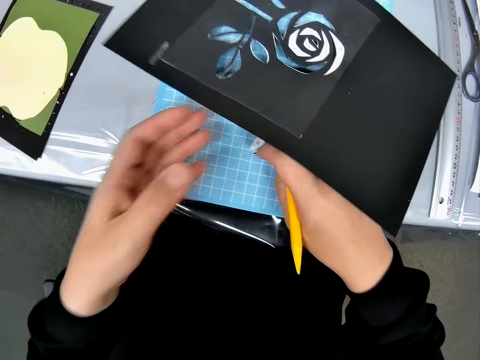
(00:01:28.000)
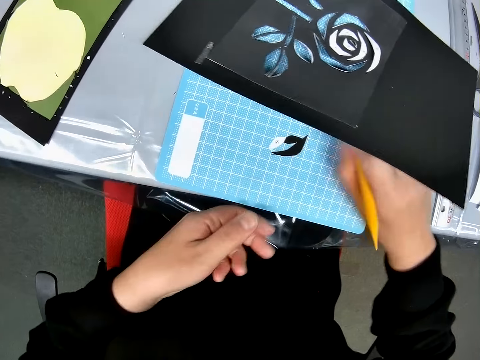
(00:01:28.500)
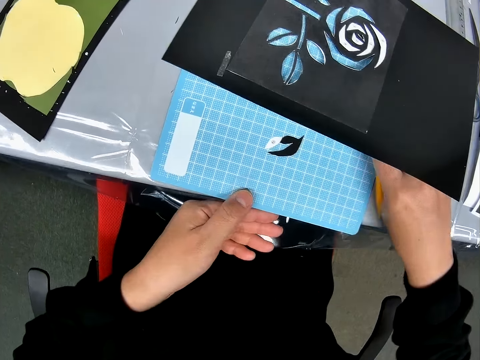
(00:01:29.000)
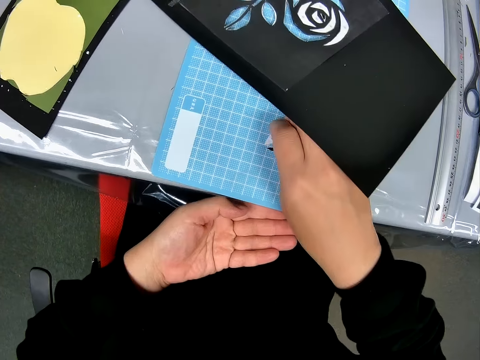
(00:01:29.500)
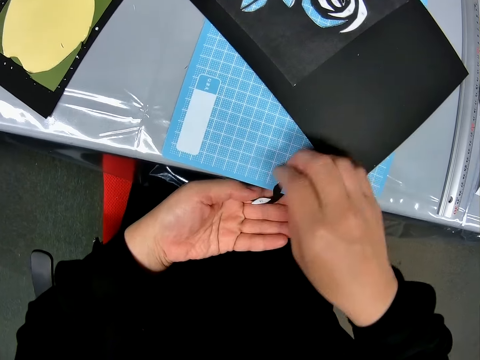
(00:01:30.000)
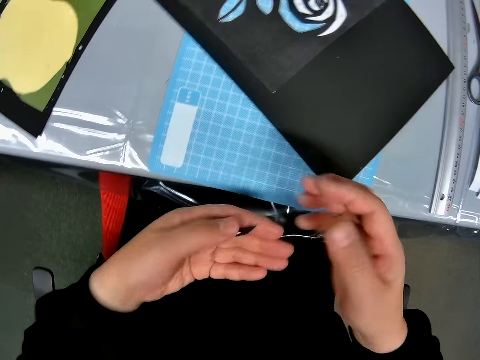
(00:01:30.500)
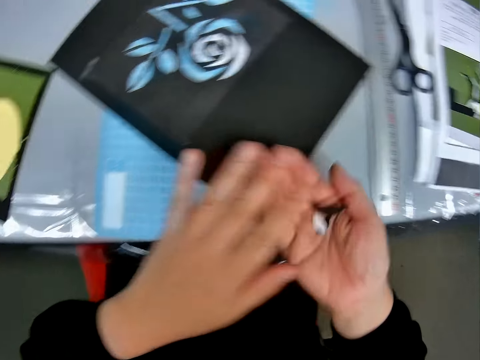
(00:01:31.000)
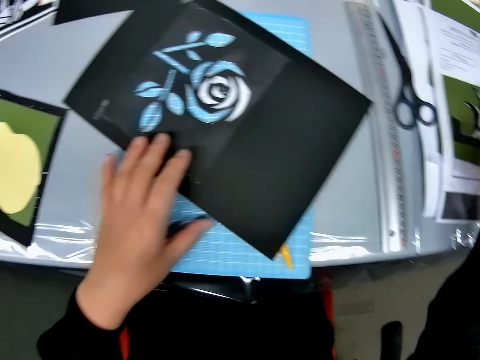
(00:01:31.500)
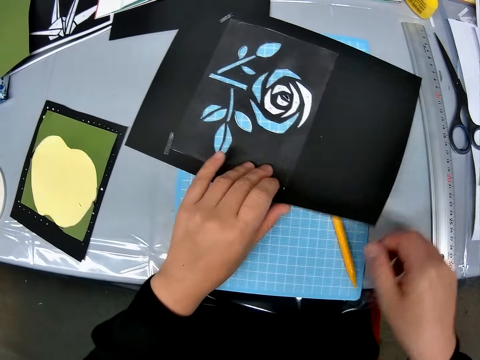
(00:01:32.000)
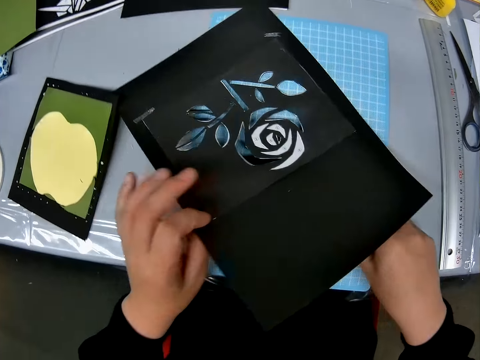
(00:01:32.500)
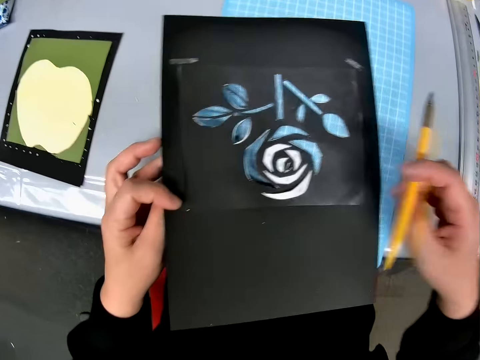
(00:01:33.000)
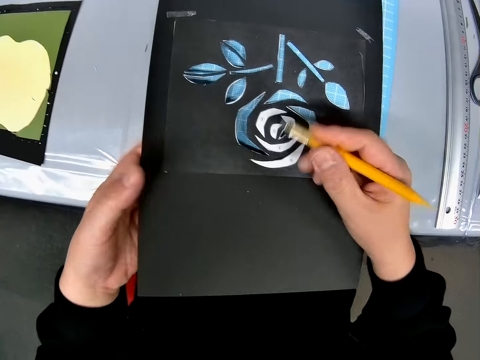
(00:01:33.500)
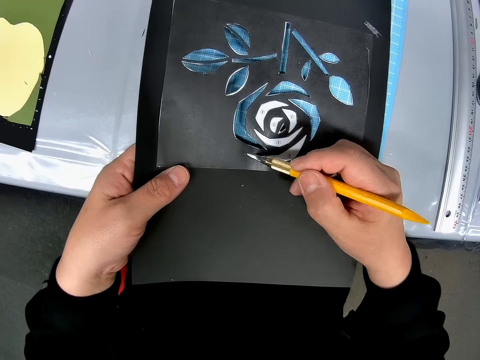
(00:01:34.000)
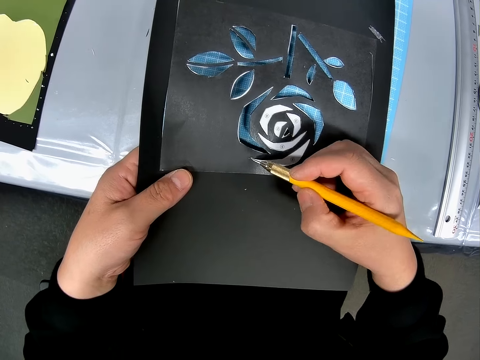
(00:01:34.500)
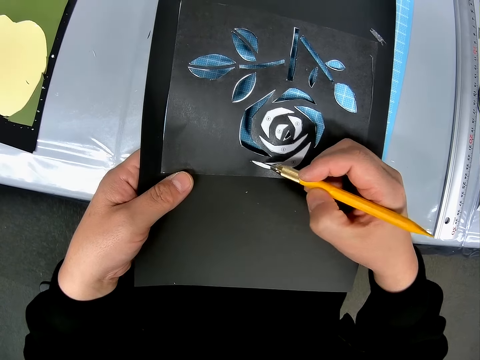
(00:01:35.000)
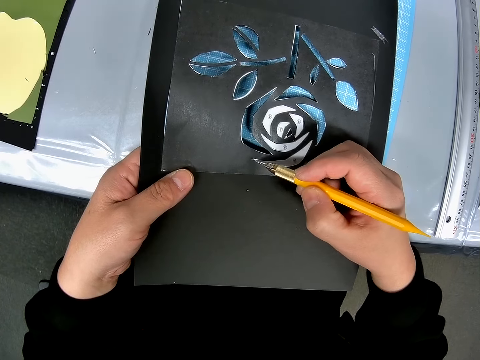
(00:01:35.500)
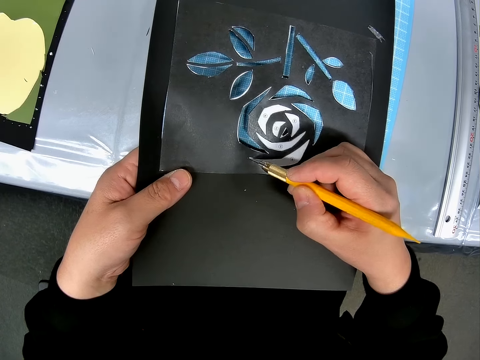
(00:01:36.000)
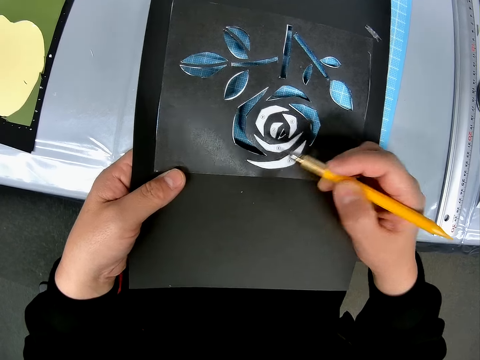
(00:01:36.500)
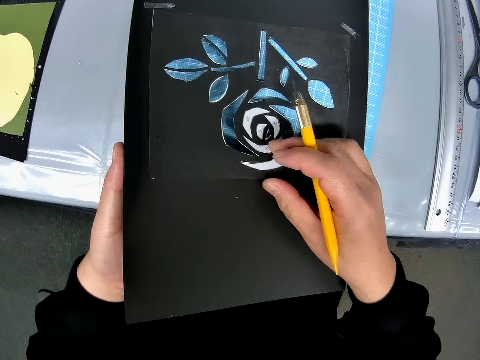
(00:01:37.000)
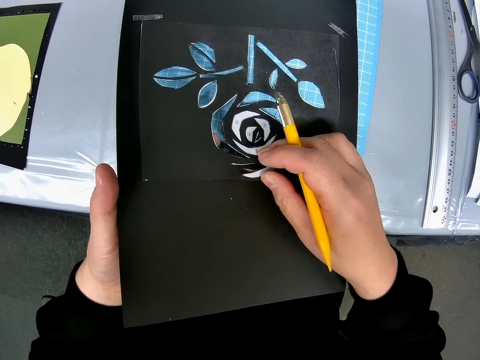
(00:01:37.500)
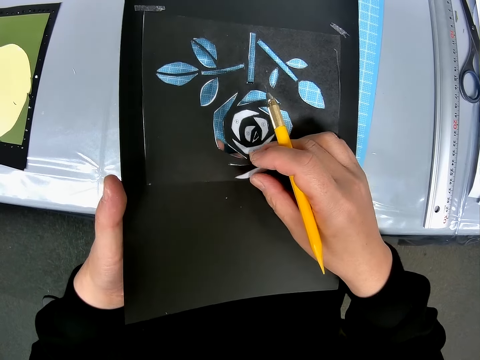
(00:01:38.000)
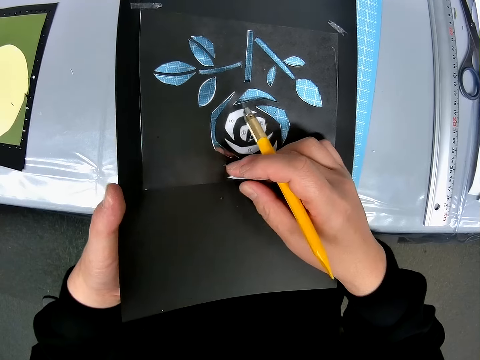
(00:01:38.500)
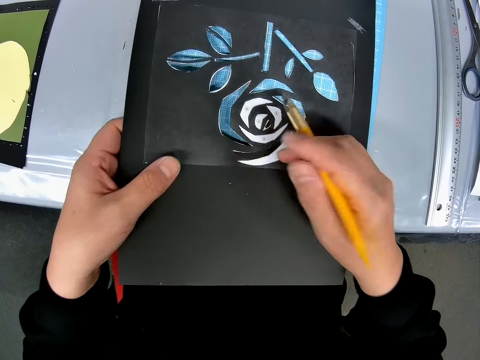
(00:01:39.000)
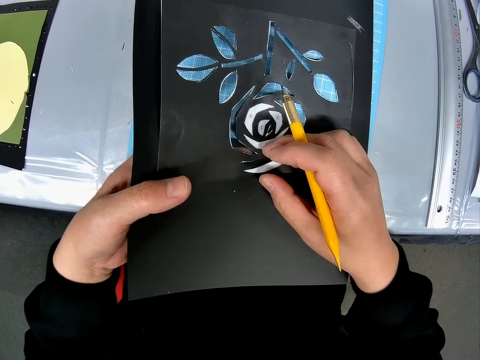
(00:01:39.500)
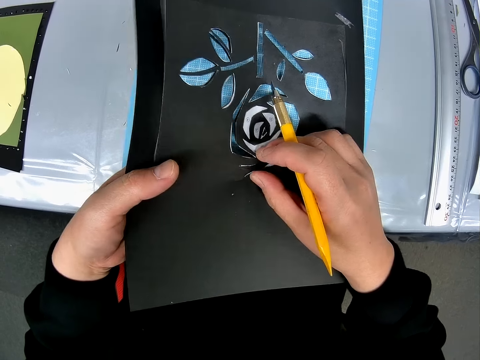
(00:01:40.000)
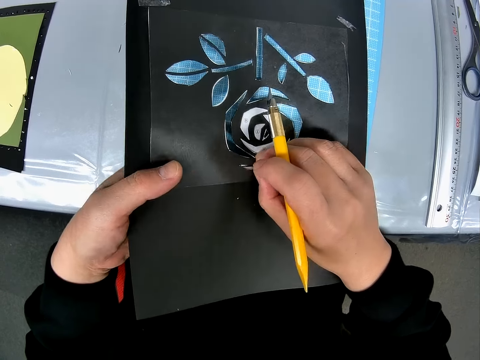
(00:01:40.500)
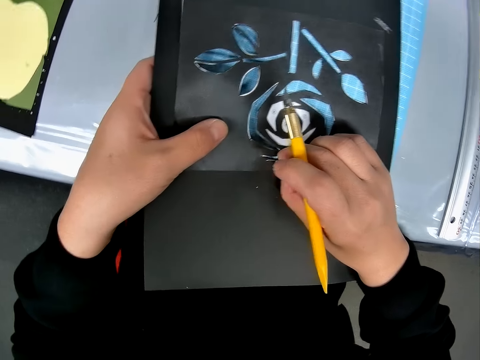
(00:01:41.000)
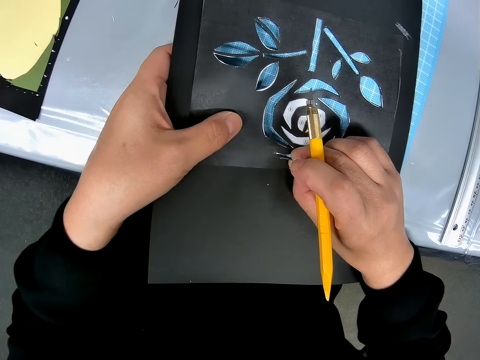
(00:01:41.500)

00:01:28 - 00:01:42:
The camera wearer places the craft sheets on the cutting sheet. He gathers the pieces on the cutting sheet into his left hand. He pulls the papers from the table. He turns the pieces into his right hand. He drops the pieces on the pile of papers on the table. He pushes the craft sheets a bit with his left hand. He picks up the pen cutter with his right hand from the cutting sheet. He turns the craft sheets on the cutting sheet. He cuts the pieces from the craft sheets with the pen cutter. He detaches the pieces from the craft sheets with his right hand.

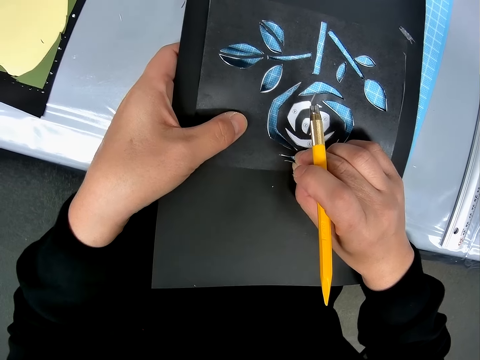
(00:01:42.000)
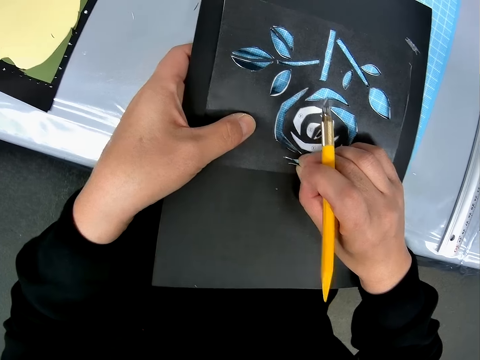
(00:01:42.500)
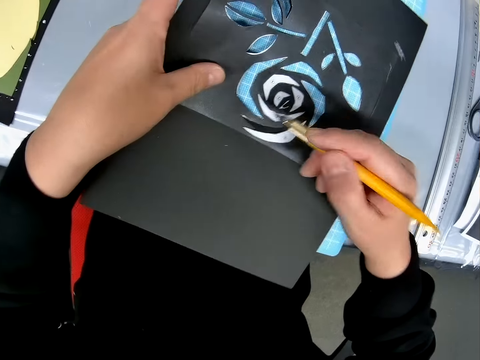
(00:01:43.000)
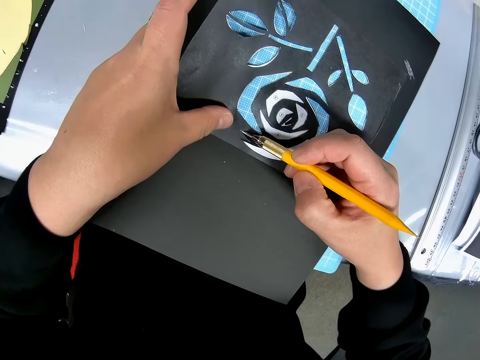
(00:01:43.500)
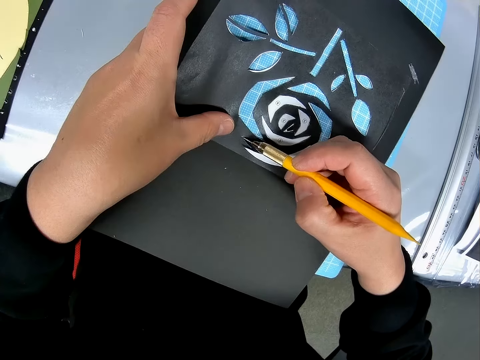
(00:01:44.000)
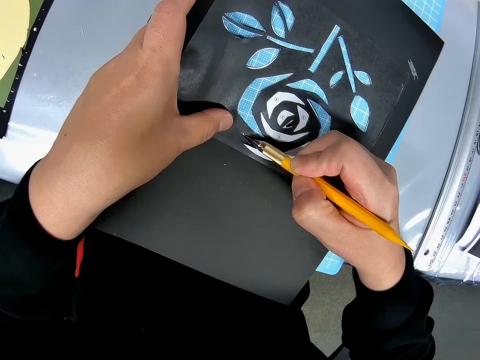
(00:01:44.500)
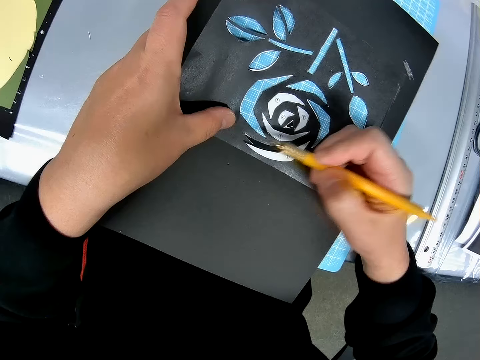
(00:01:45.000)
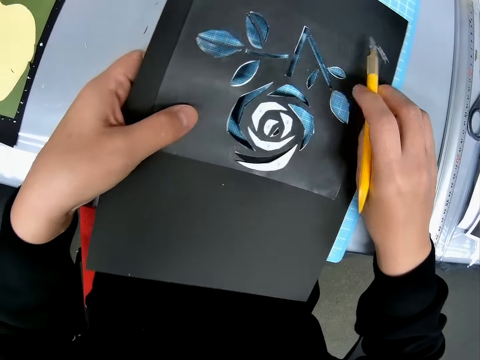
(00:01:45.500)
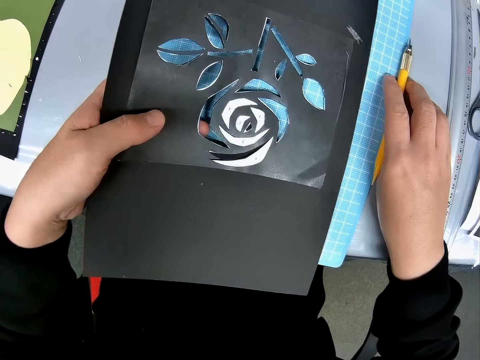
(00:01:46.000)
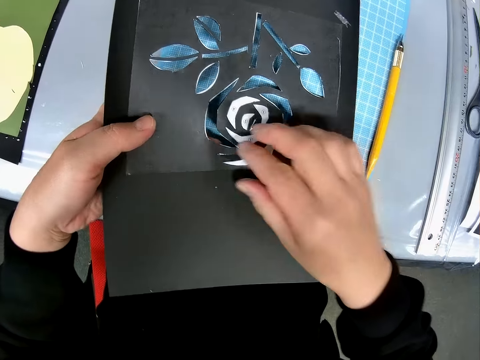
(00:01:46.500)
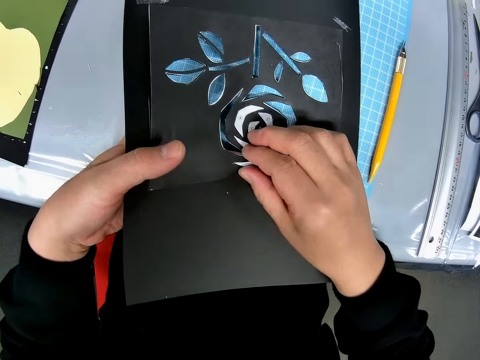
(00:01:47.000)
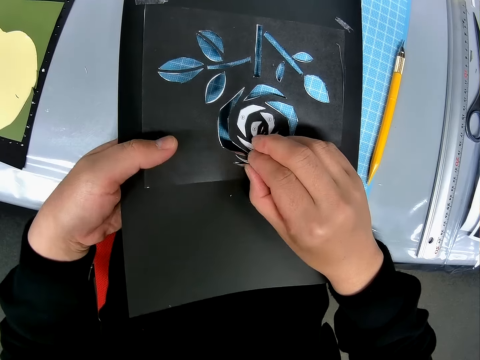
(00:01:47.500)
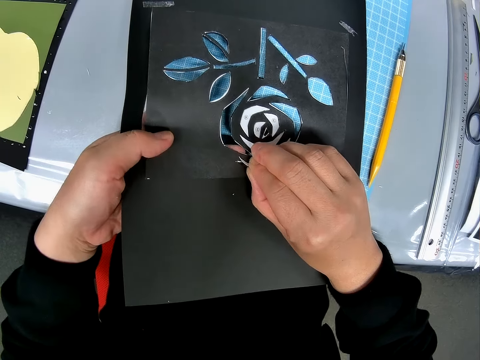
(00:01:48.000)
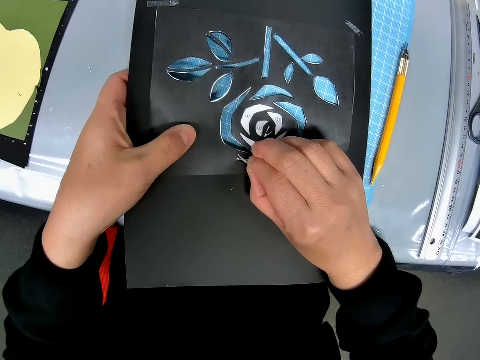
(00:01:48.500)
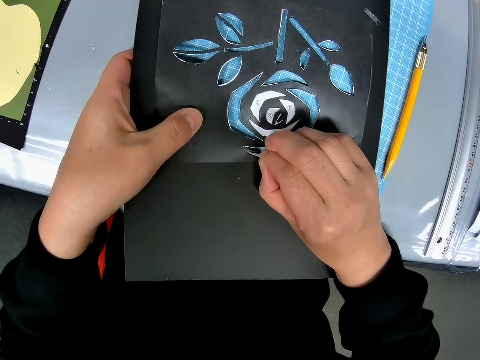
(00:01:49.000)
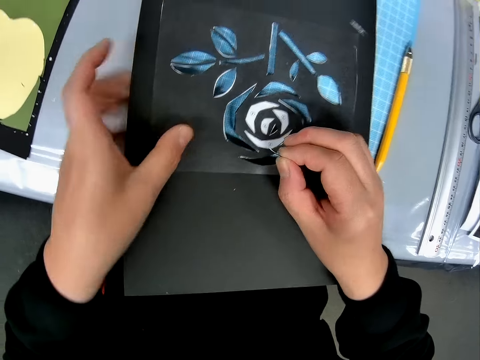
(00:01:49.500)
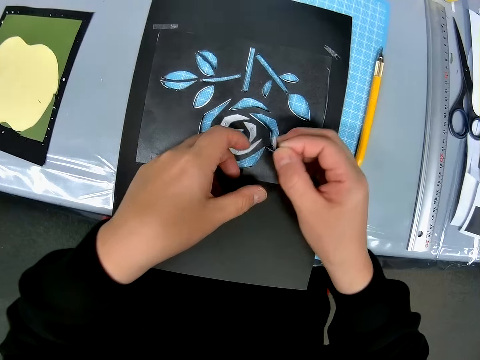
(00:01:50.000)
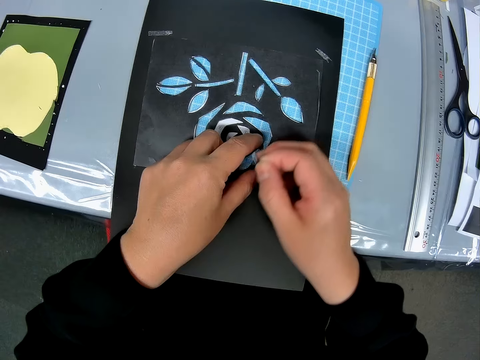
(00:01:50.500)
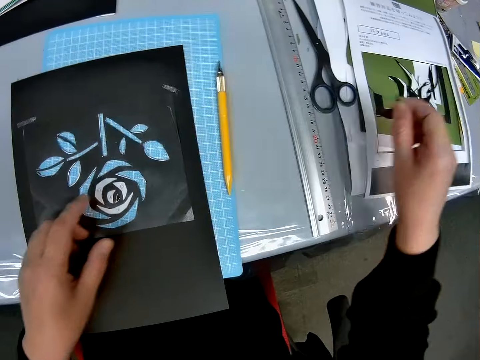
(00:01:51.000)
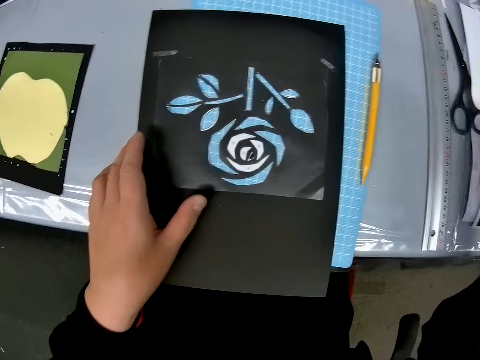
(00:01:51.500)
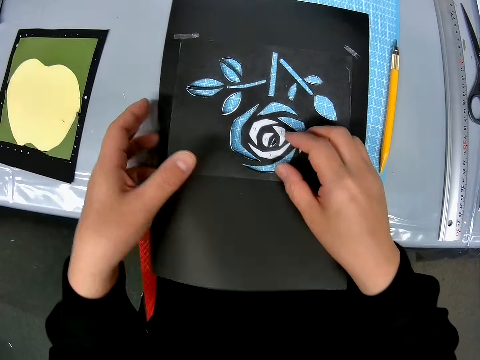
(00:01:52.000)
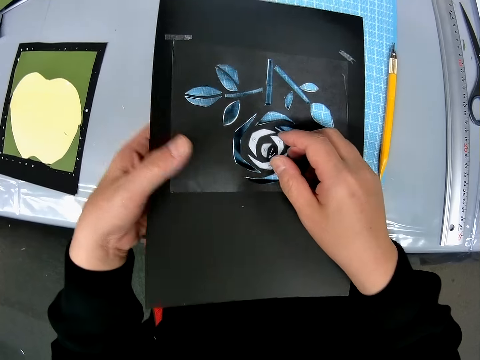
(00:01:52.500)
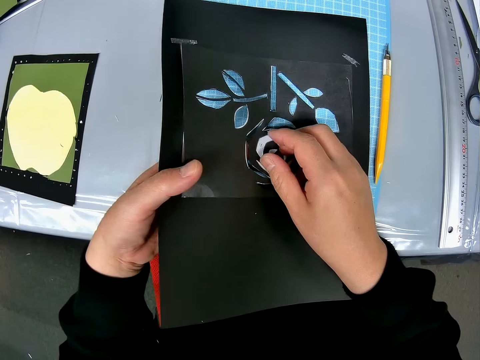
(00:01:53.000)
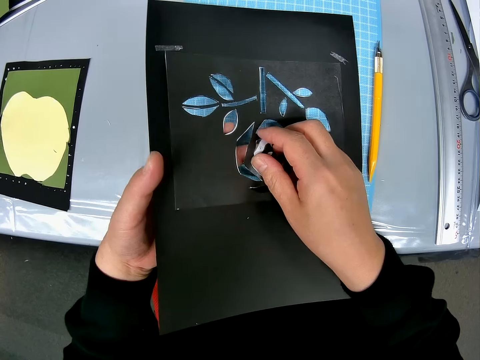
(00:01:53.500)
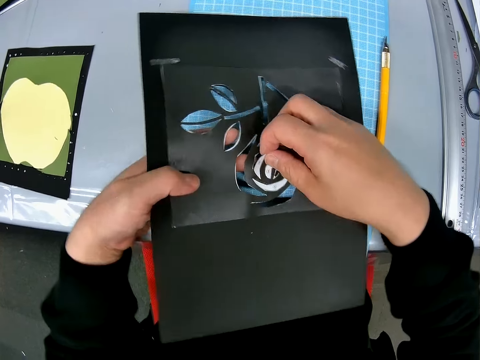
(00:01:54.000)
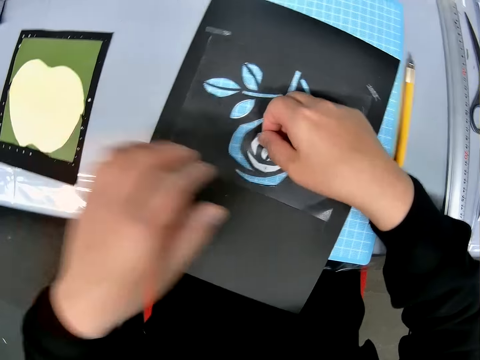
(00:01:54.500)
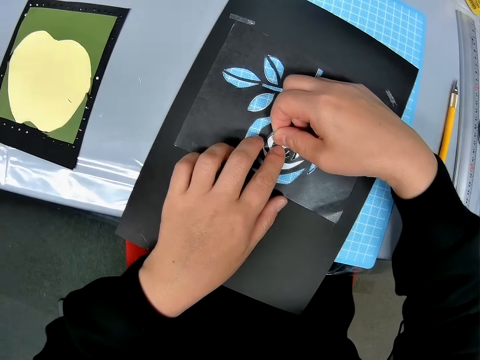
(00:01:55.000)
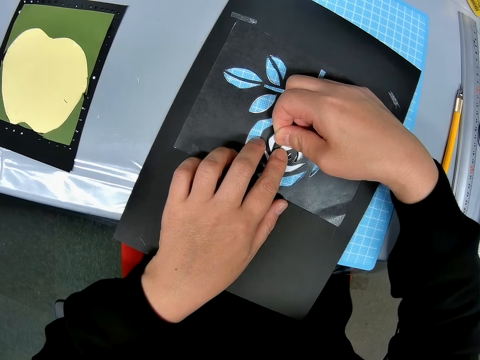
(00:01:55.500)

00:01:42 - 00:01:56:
The camera wearer cuts the pieces from the craft sheets with the pen cutter. He places the pen cutter on the cutting sheet. He detaches the pieces from the craft sheets with his right hand. He drops the pieces on the pile of papers on the table. He detaches the pieces from the craft sheets with his right hand.
